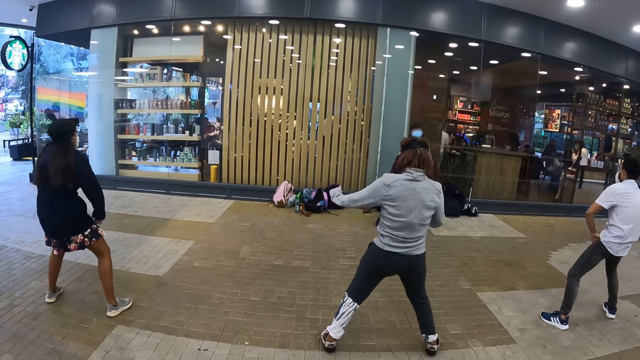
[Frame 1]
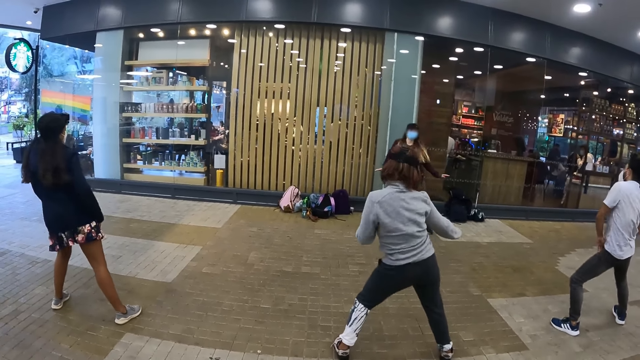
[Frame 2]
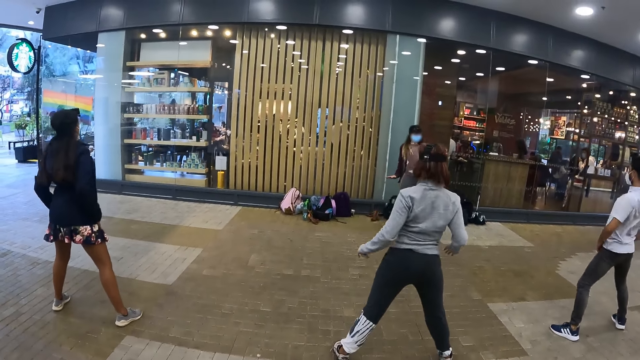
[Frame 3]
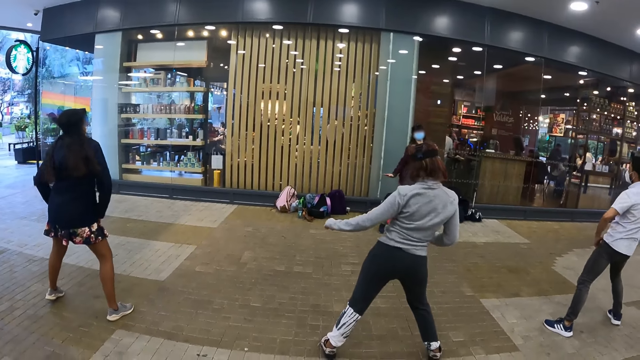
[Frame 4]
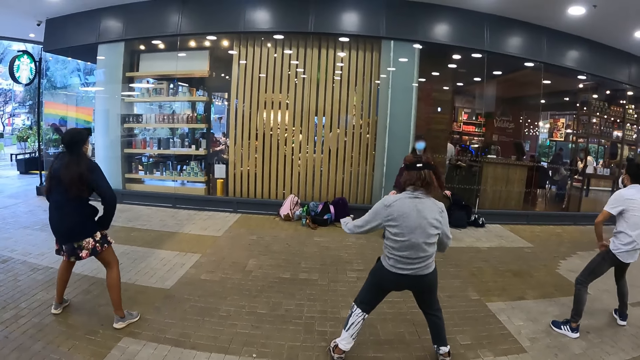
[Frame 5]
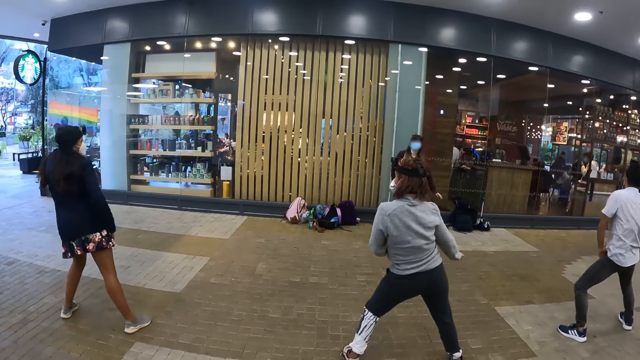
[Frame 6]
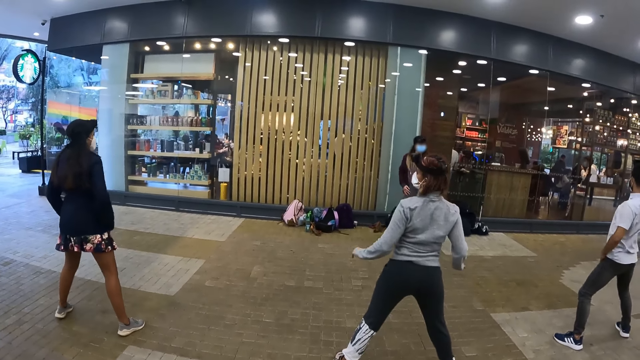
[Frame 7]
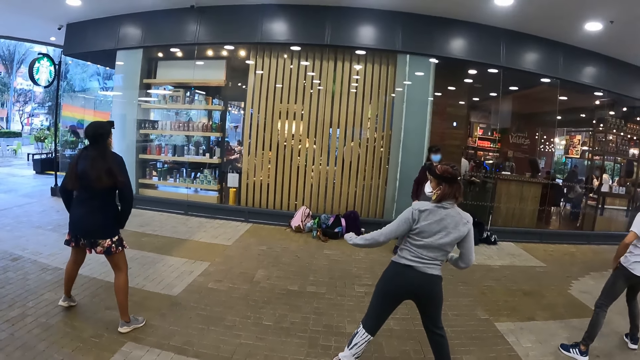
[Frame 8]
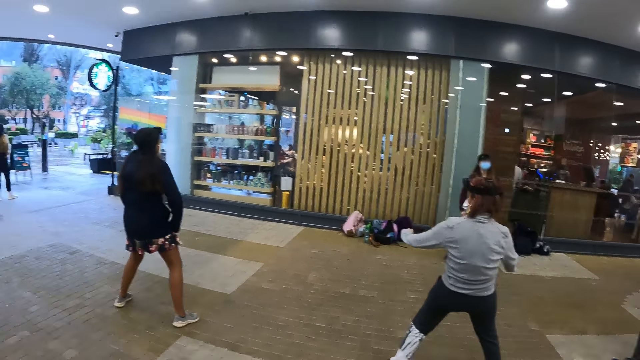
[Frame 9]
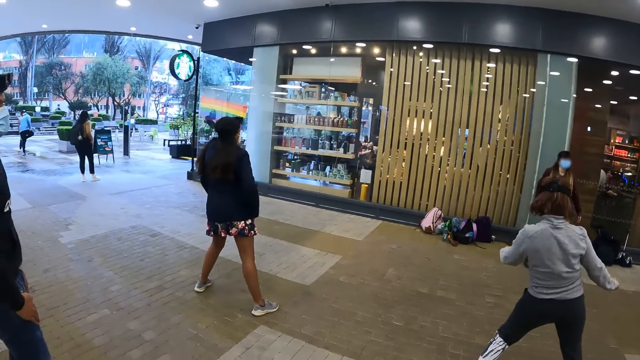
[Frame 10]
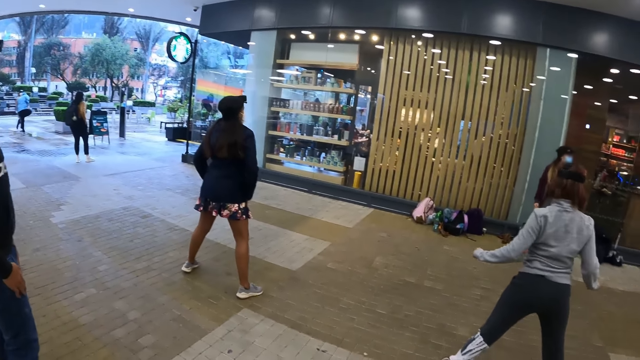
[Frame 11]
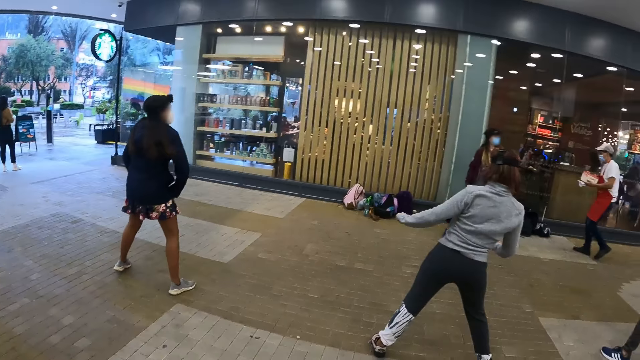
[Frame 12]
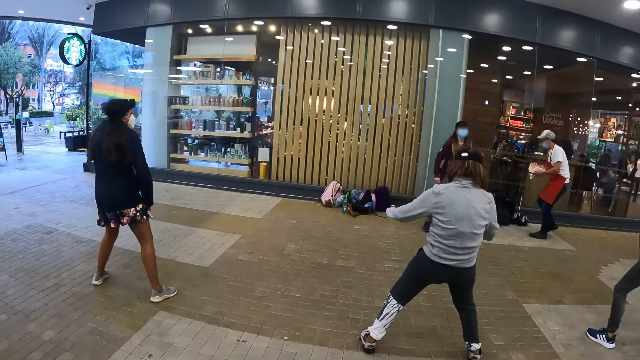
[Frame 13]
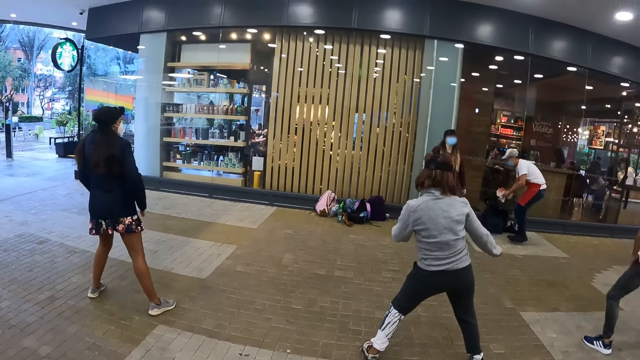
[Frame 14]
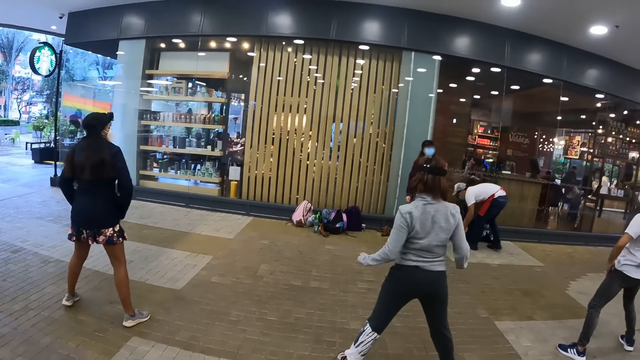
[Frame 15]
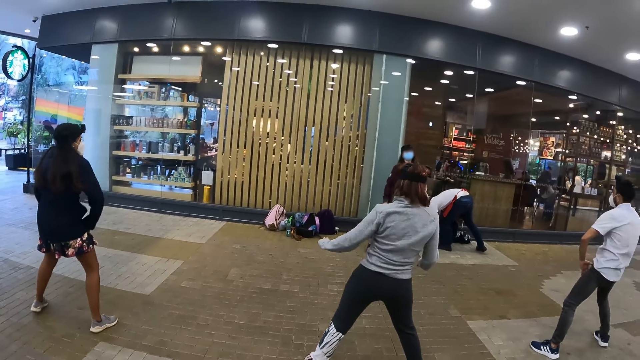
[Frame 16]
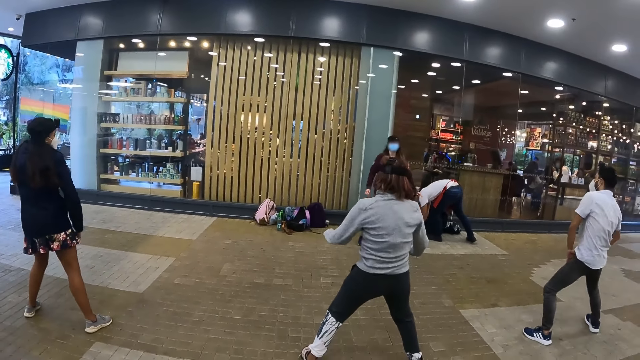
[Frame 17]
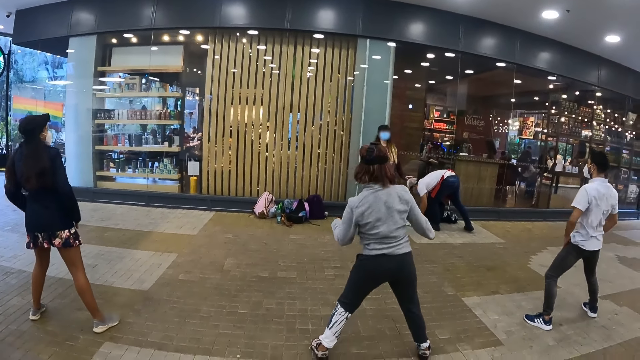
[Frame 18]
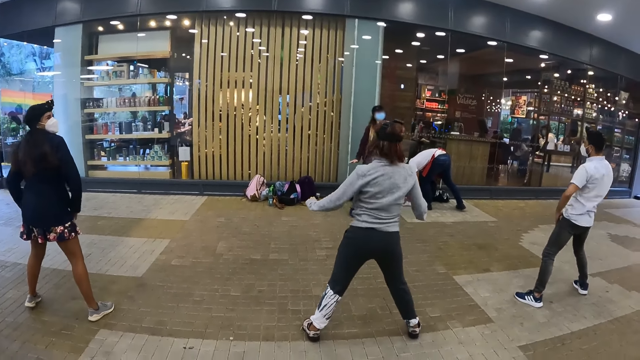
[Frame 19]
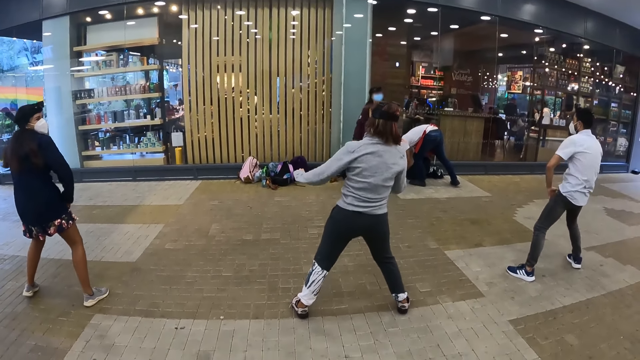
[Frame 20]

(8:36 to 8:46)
A man stretches the chest.

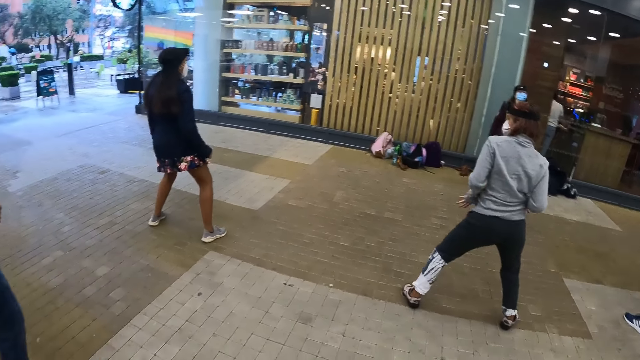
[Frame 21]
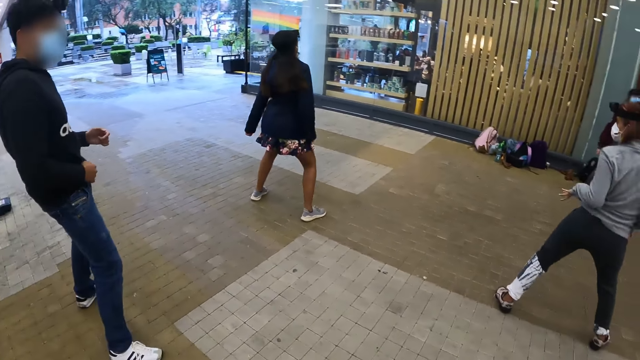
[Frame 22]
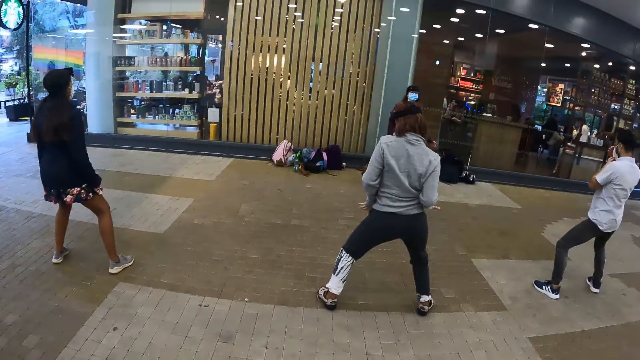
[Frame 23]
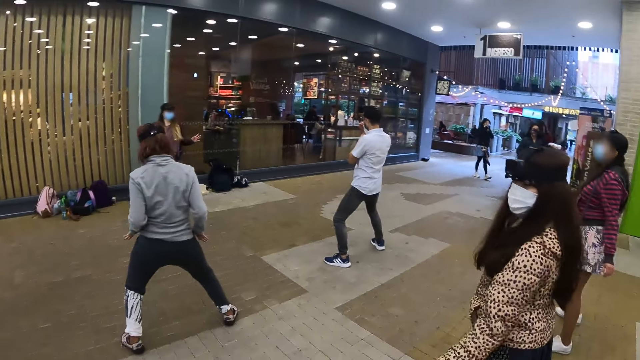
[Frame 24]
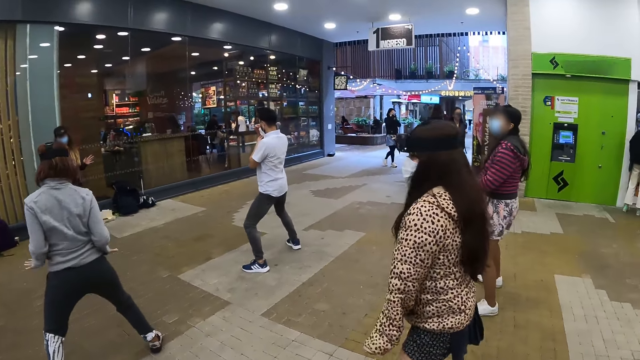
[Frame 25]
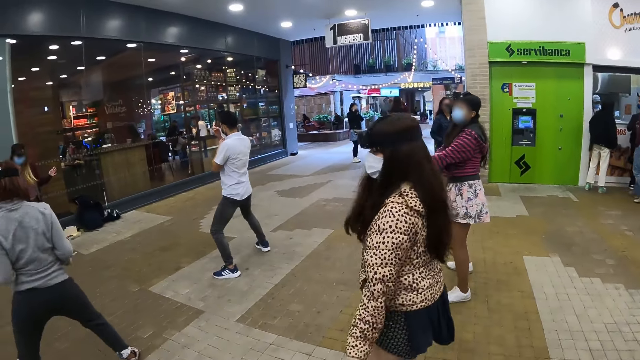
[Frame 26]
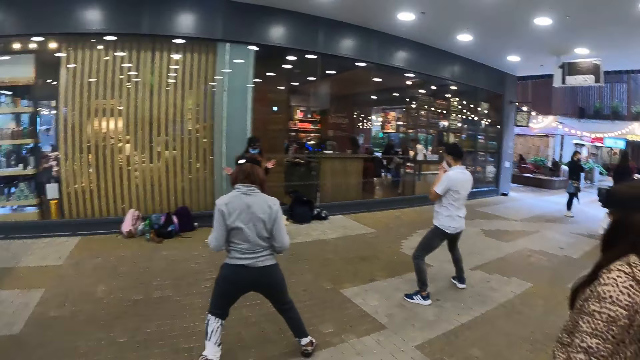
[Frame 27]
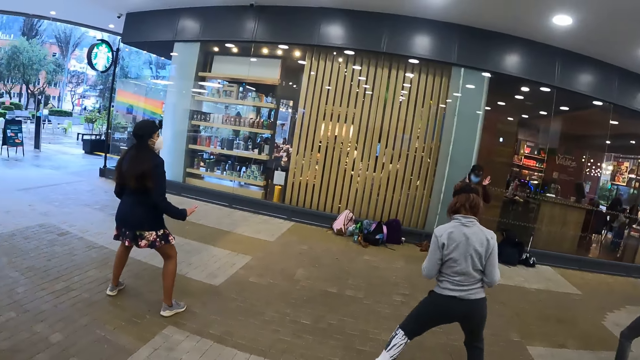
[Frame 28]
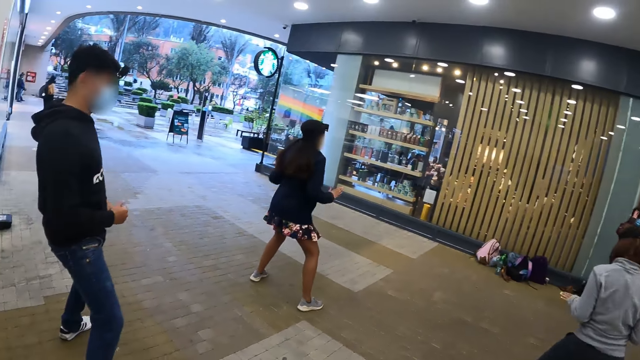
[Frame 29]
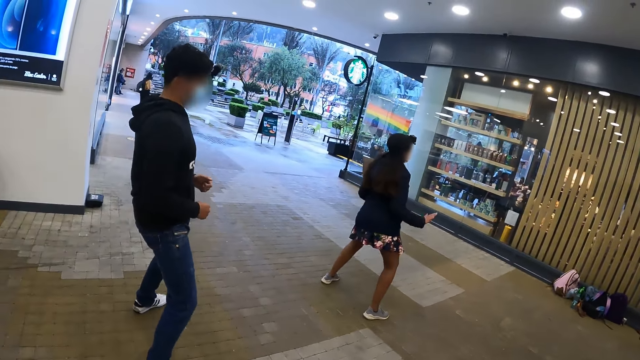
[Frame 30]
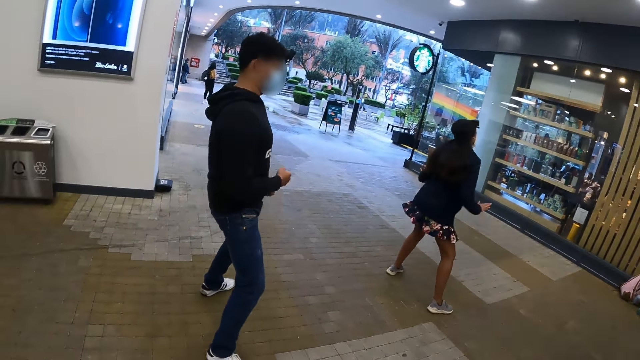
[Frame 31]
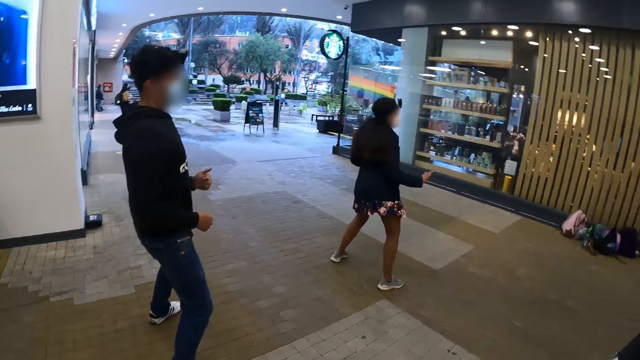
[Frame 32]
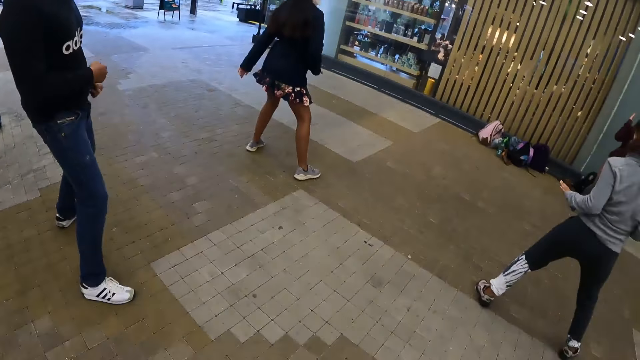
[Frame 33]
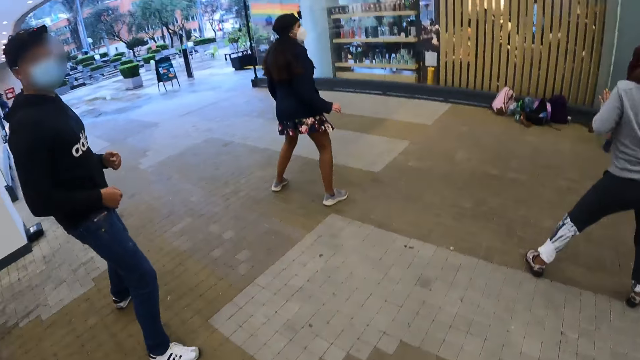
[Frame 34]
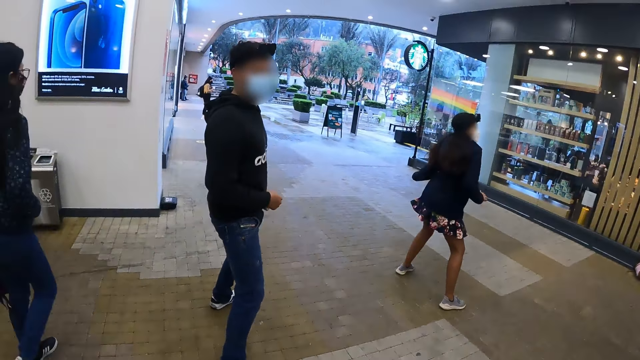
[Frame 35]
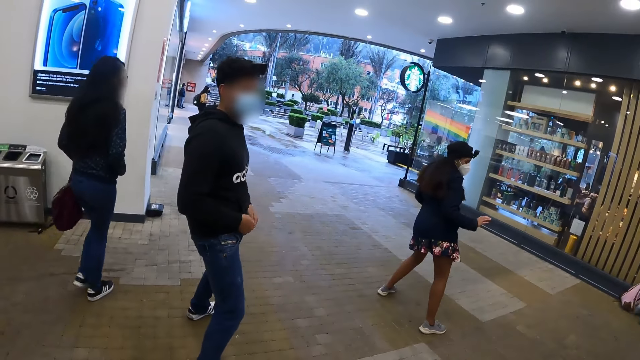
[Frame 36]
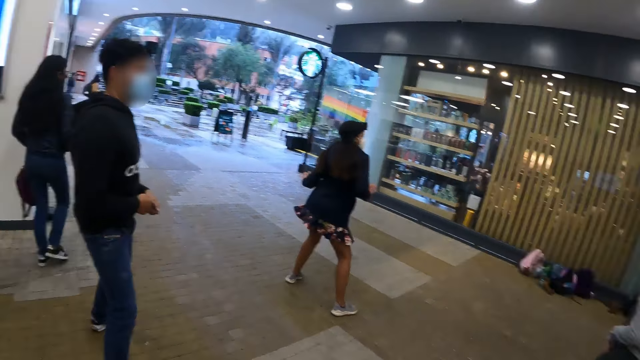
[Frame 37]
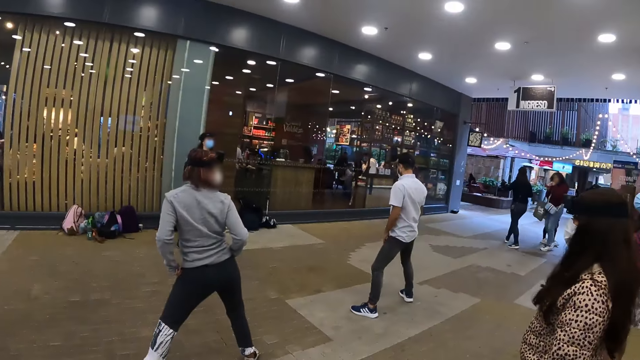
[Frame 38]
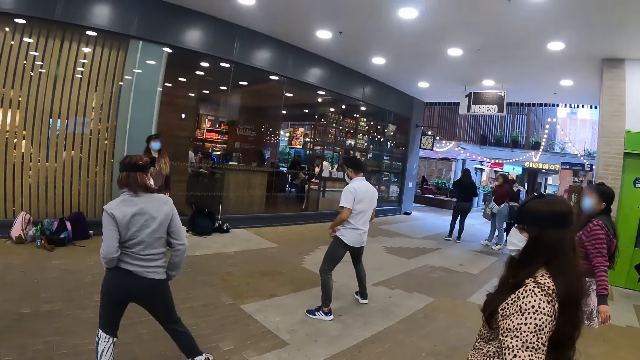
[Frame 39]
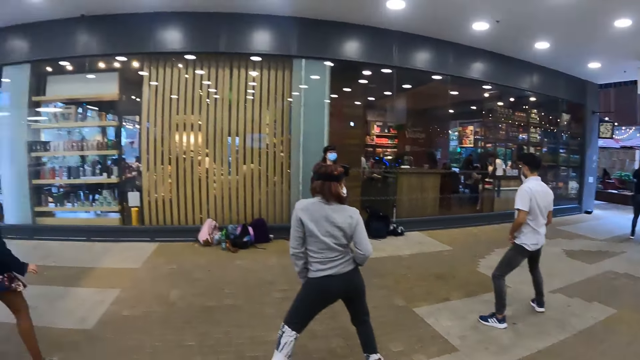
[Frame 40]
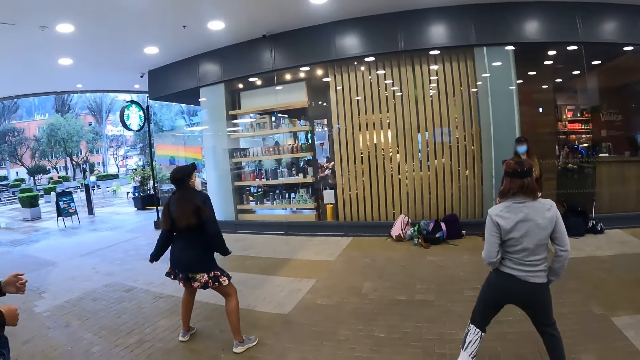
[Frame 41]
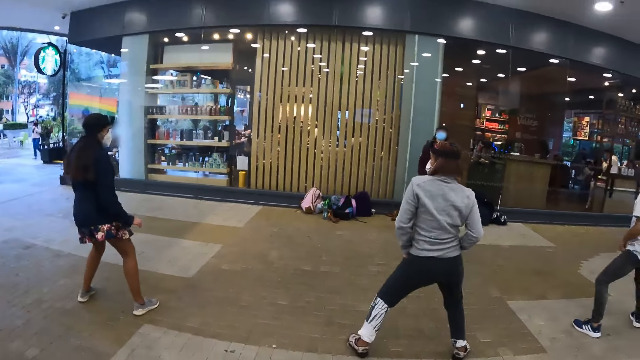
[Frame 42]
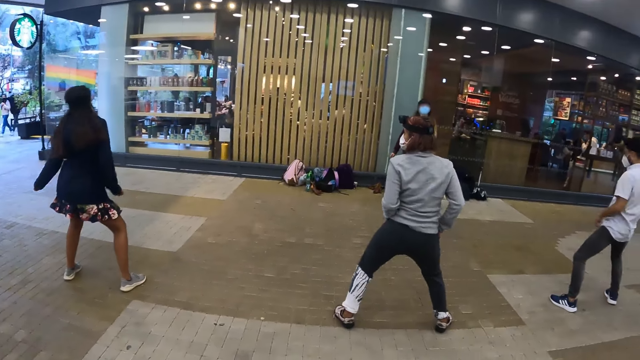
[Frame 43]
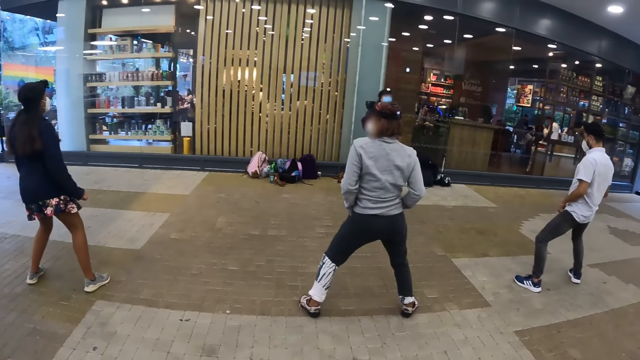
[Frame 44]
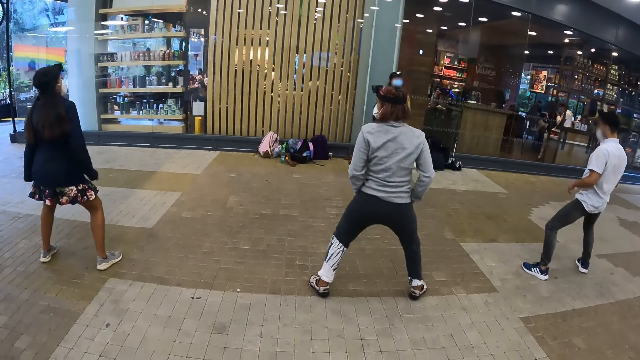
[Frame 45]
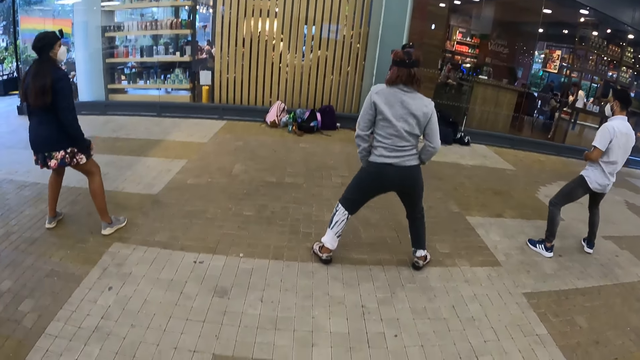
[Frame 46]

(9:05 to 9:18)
A man stretches the waist. The camera wearer looks around the mall. They look at a woman dance.
